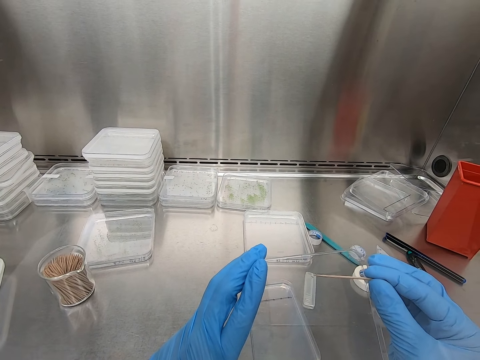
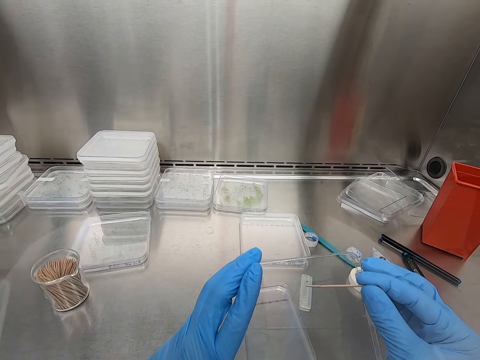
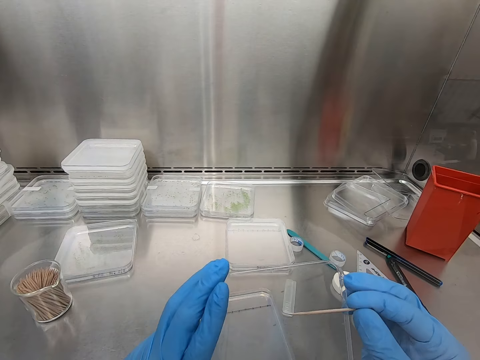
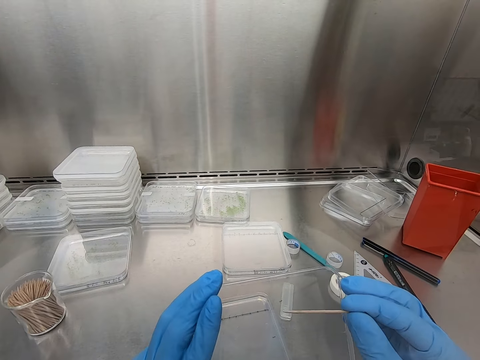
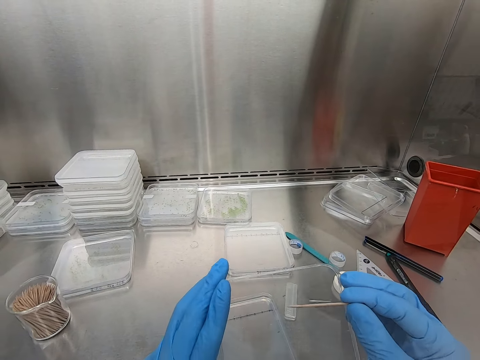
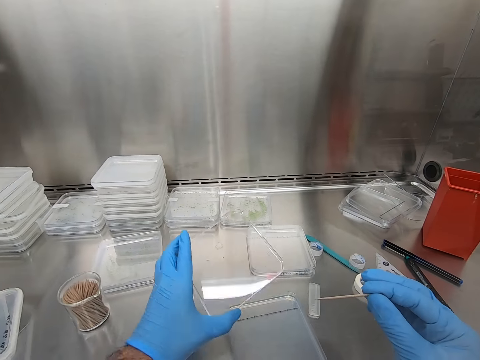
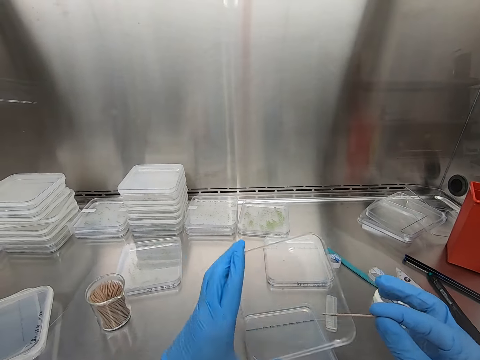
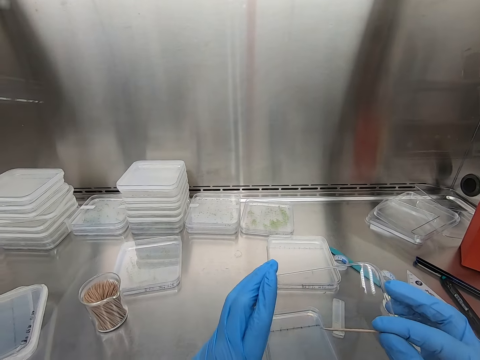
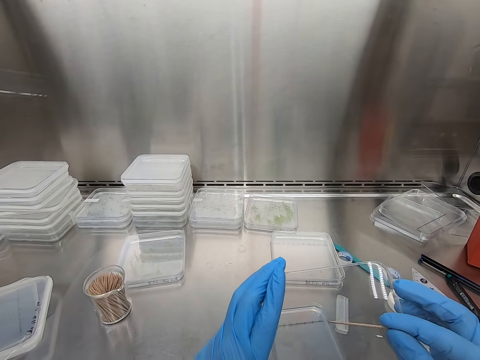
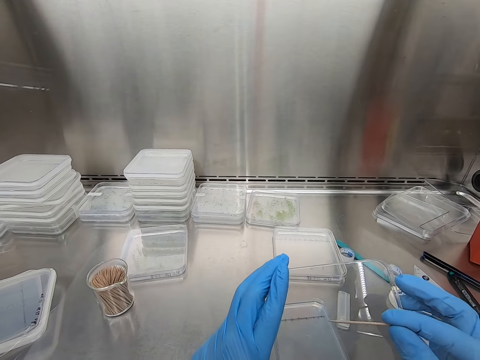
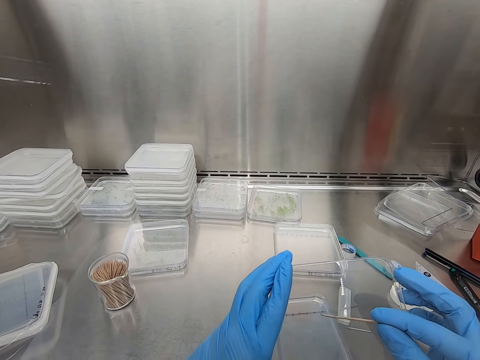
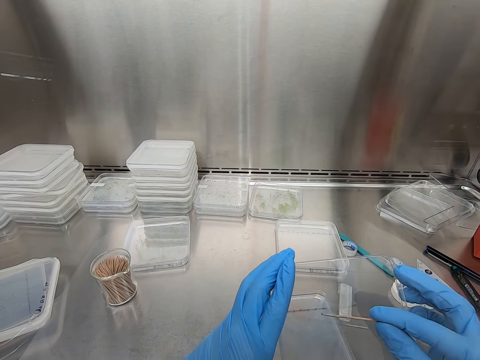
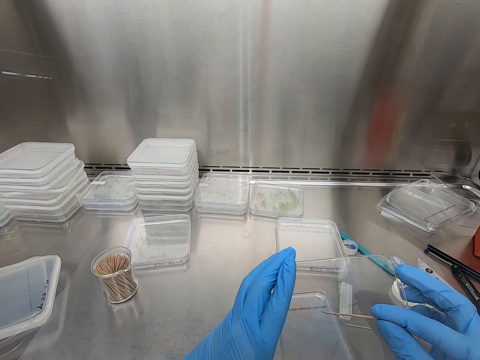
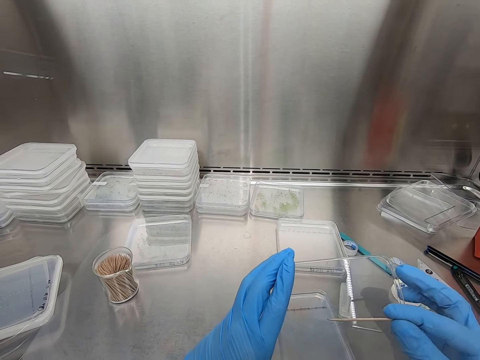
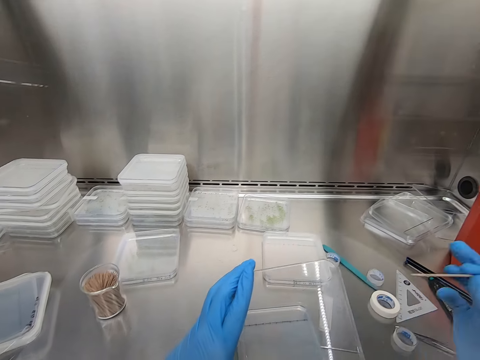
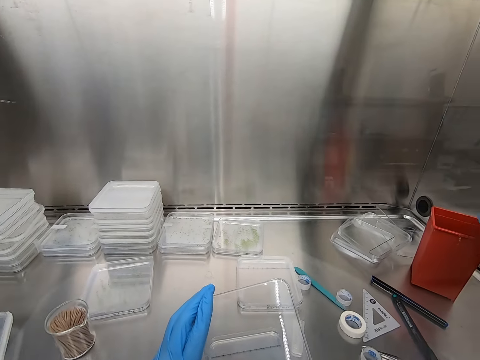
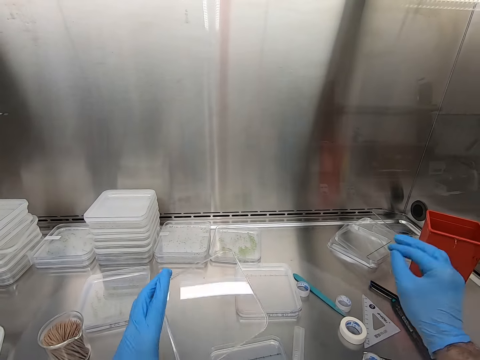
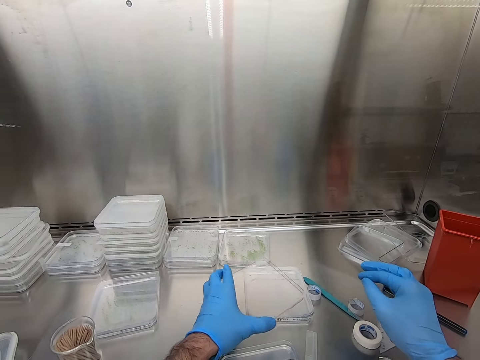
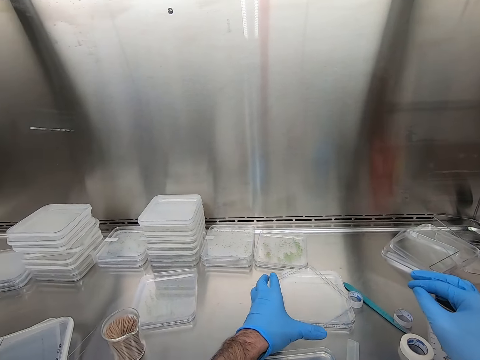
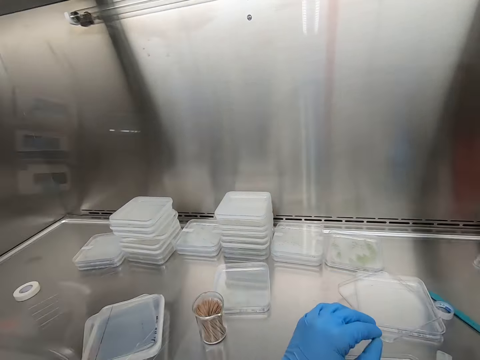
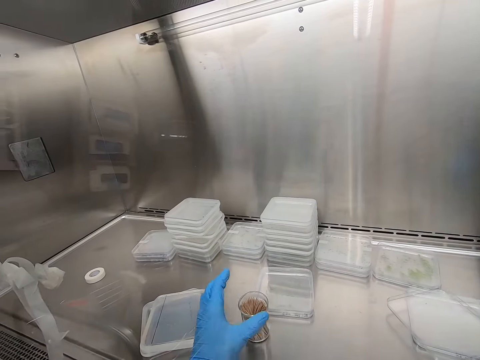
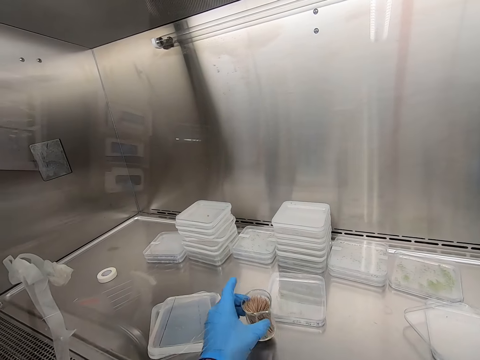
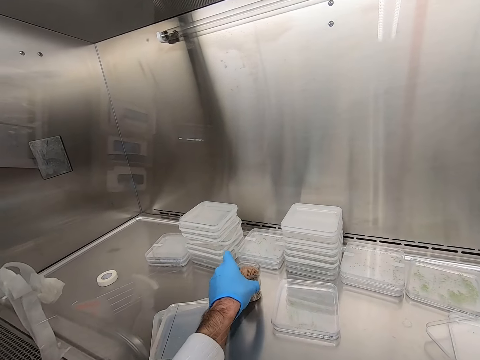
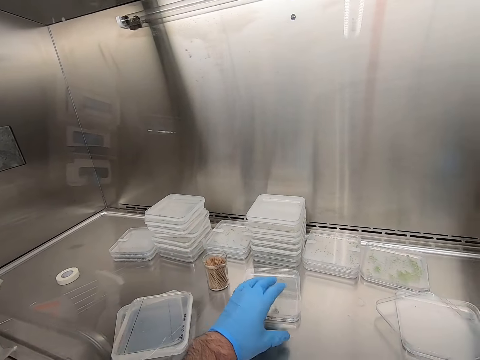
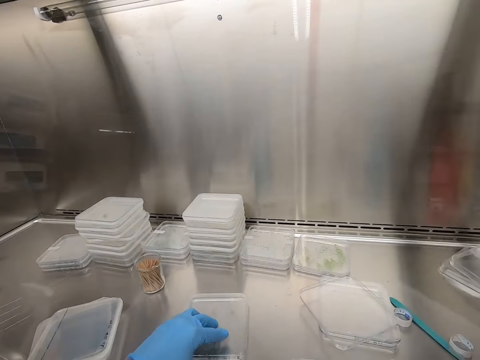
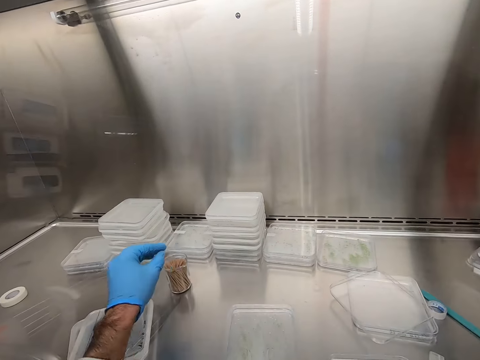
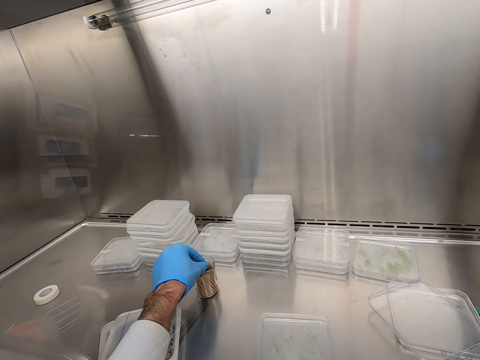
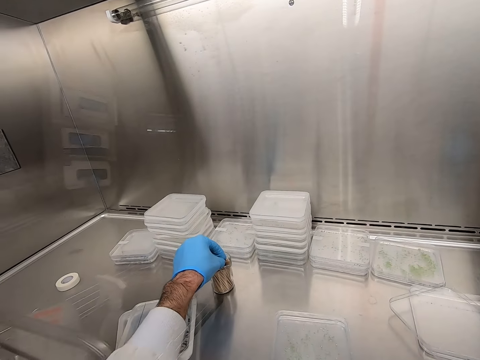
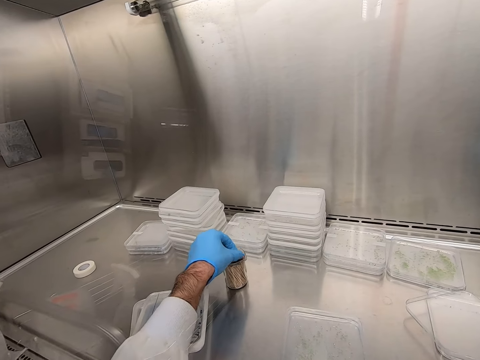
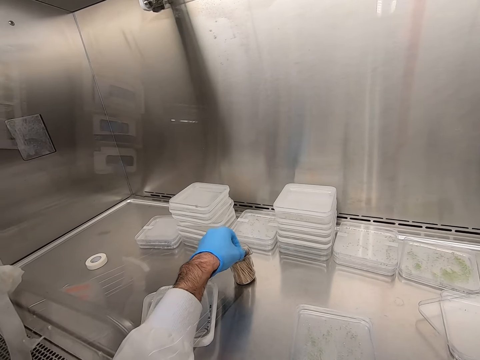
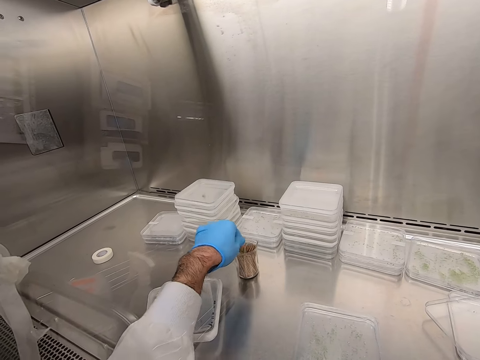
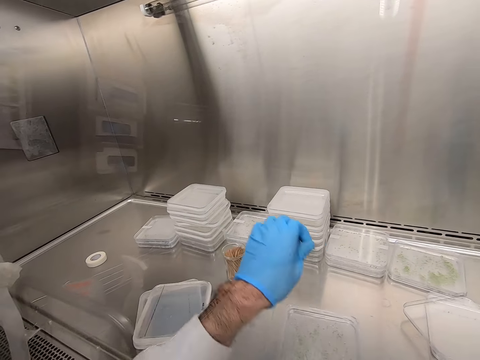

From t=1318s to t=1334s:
The camera wearer looks at the container. They move the specimen in the container. They put the toothpick on the other side. They put down the container. They pick up the toothpick container. They move the toothpick in the table. They put down the toothpick container. They hold the container. They move the container in the table. They pick up the toothpick.

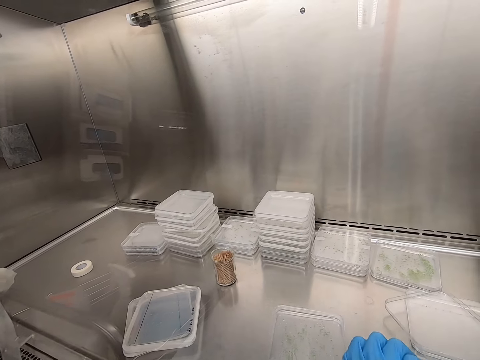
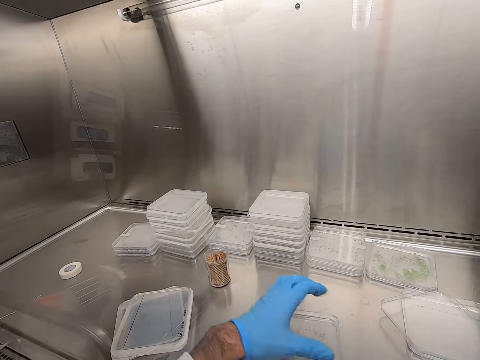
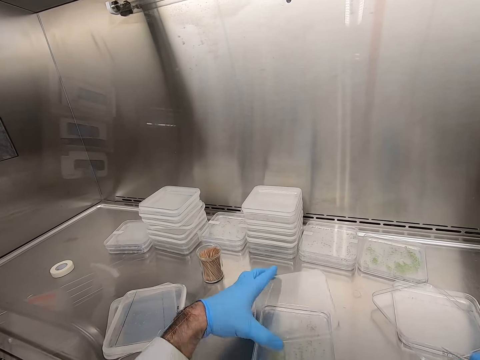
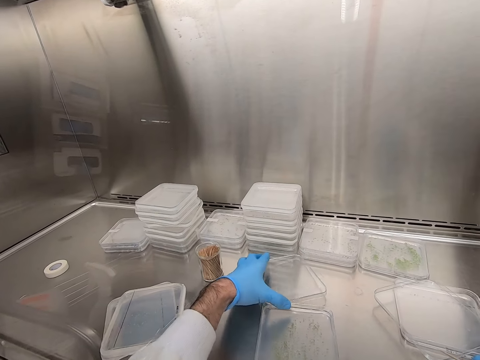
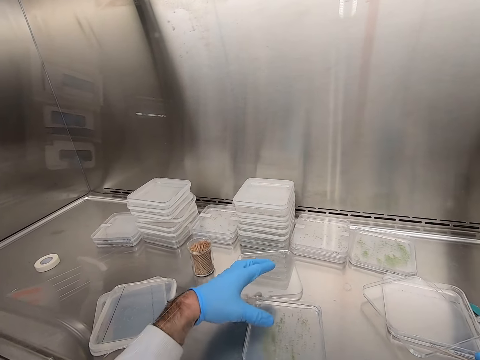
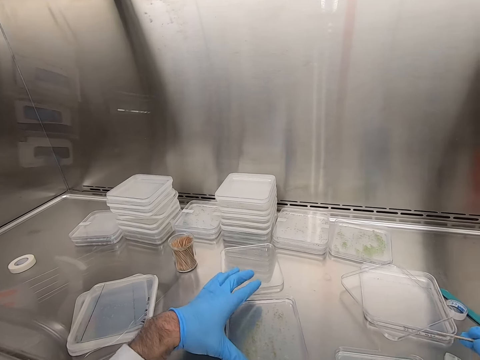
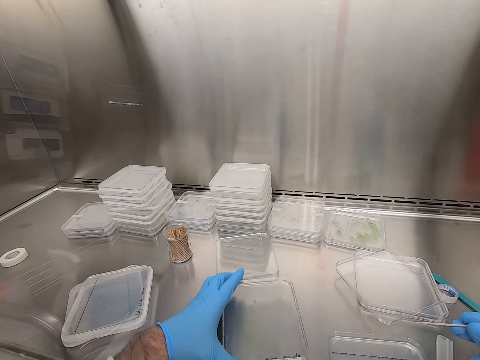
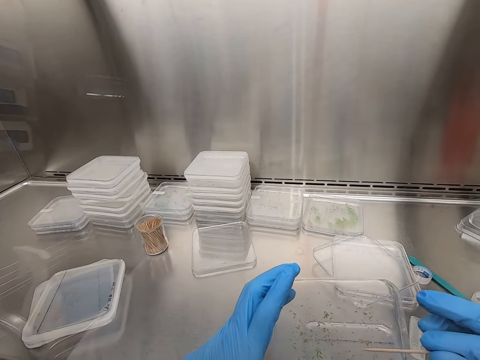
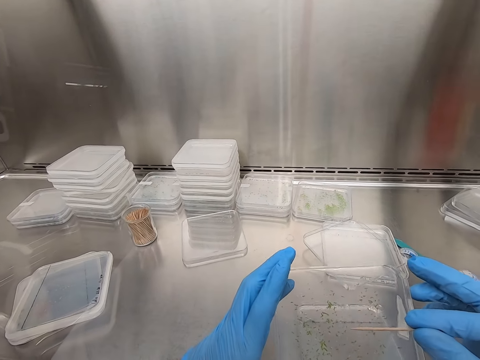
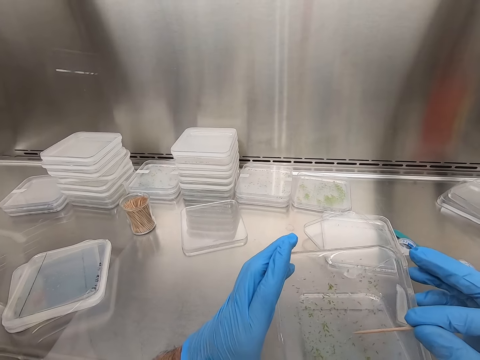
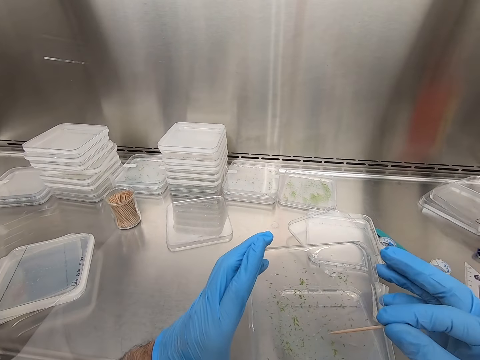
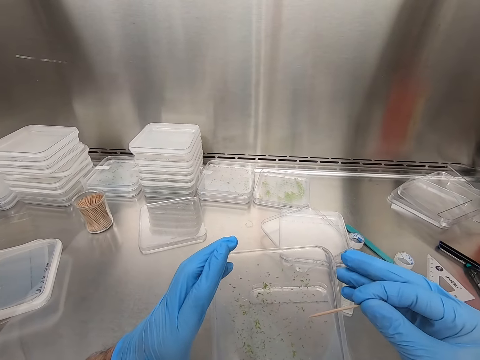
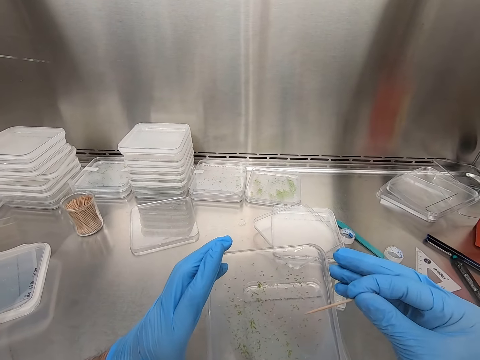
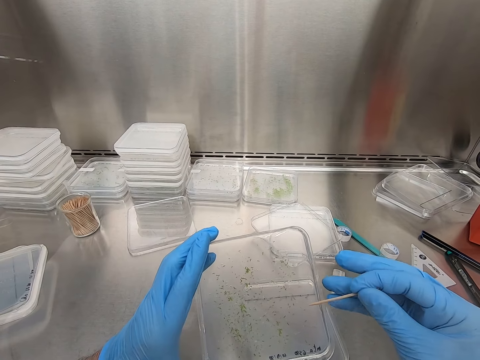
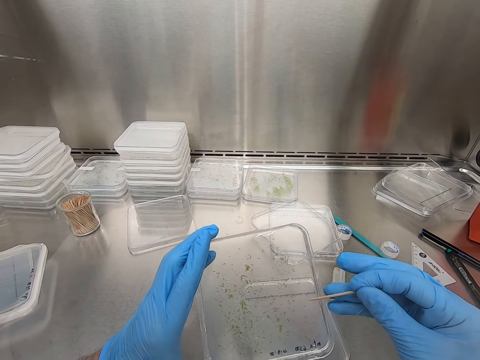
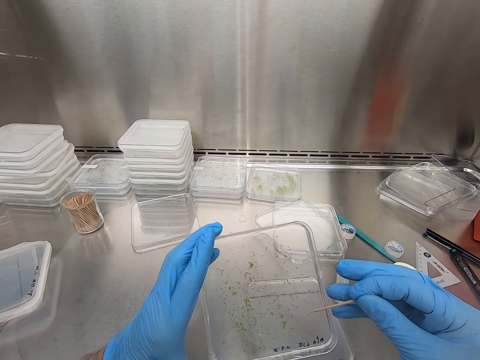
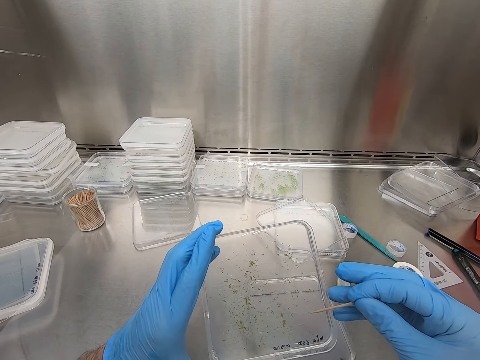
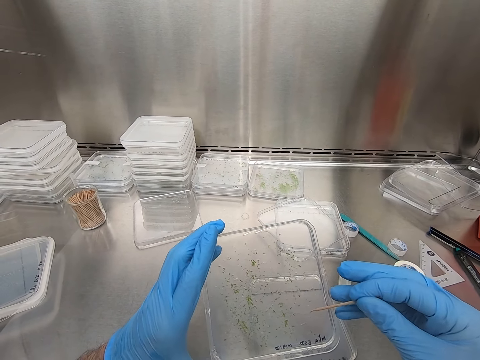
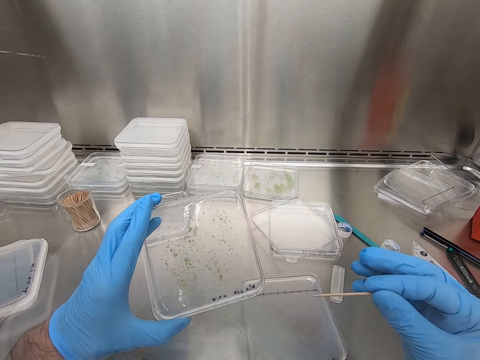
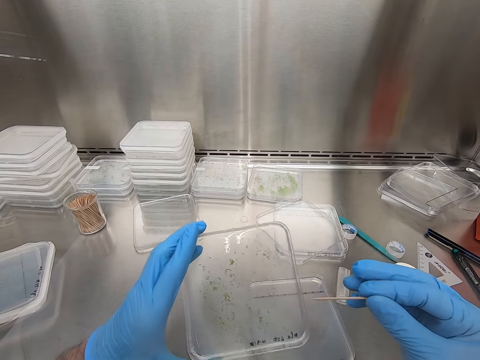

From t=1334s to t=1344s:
The camera wearer holds the container. They open the container. They put down the container. They hold the container. They pick up the container. They move the specimen in the container with the toothpick.
